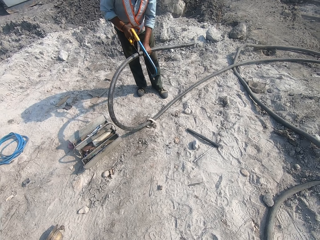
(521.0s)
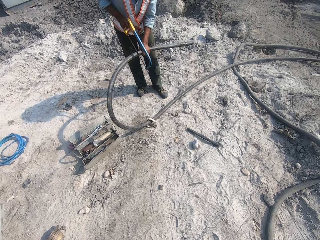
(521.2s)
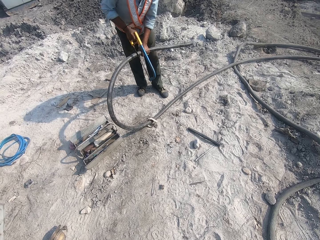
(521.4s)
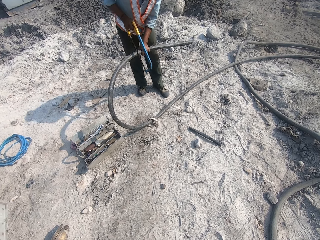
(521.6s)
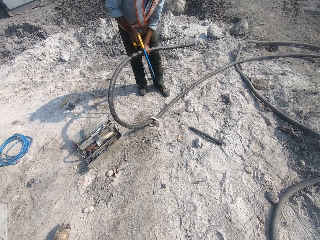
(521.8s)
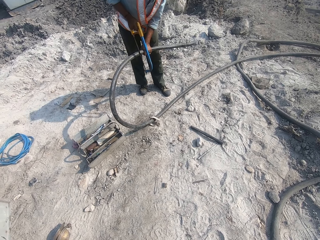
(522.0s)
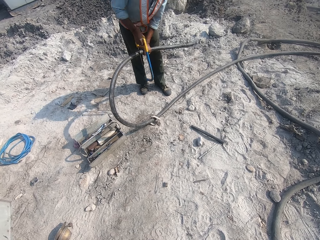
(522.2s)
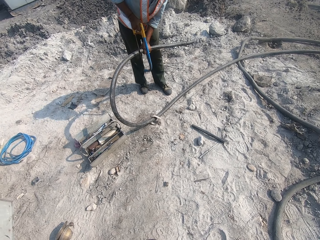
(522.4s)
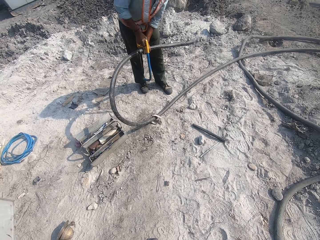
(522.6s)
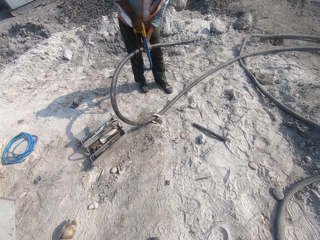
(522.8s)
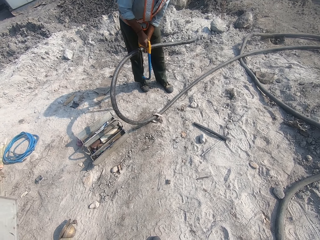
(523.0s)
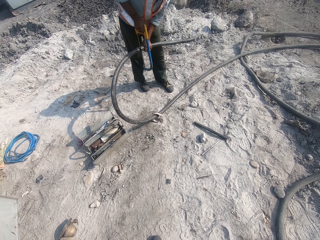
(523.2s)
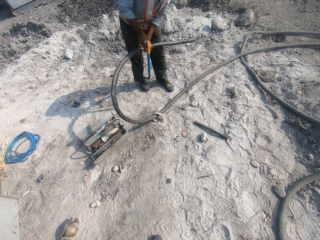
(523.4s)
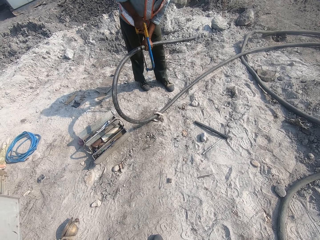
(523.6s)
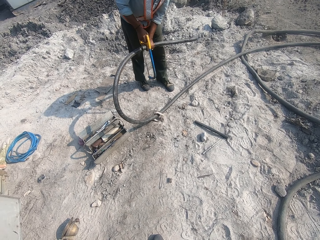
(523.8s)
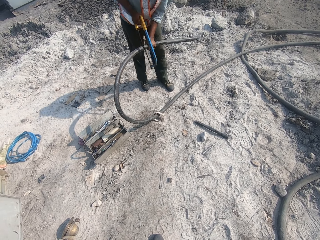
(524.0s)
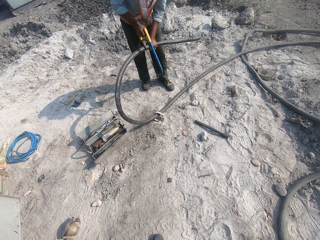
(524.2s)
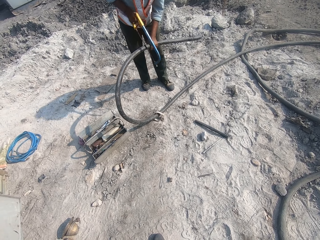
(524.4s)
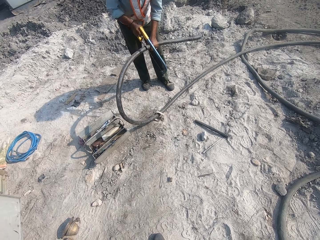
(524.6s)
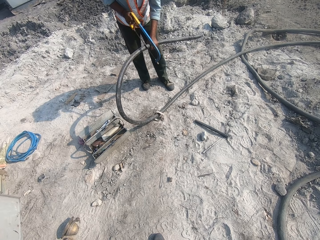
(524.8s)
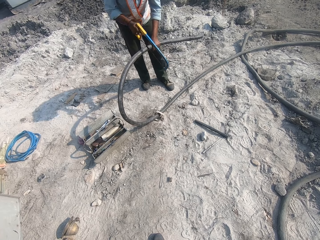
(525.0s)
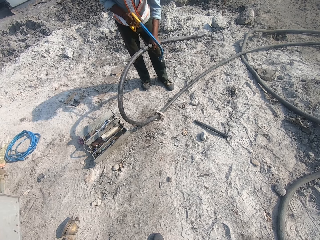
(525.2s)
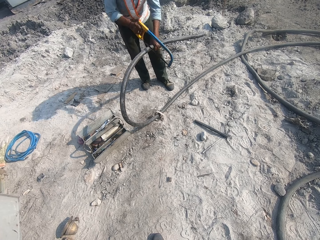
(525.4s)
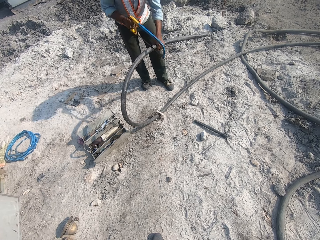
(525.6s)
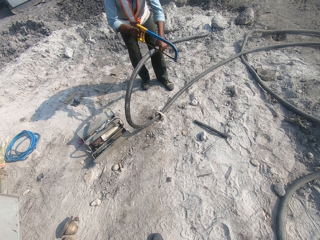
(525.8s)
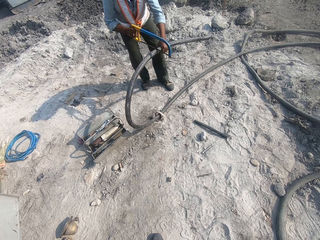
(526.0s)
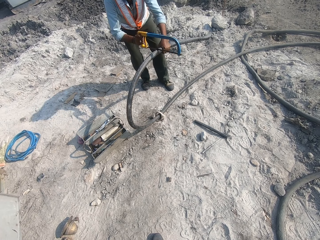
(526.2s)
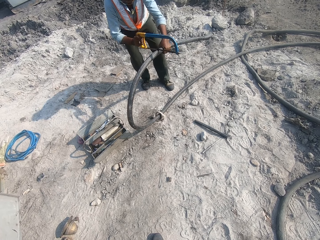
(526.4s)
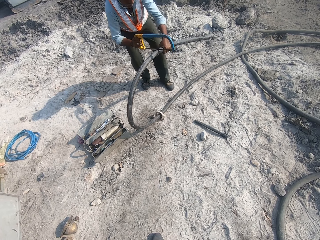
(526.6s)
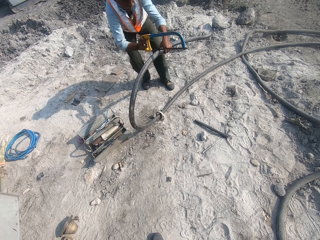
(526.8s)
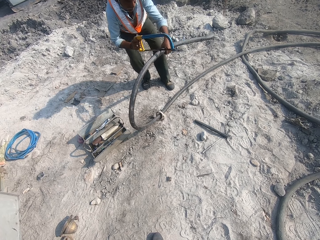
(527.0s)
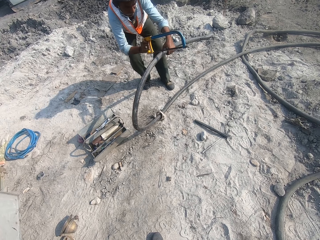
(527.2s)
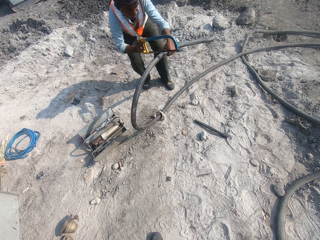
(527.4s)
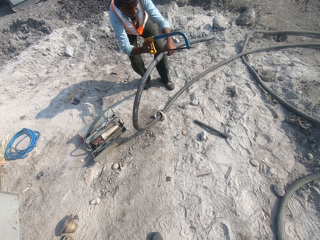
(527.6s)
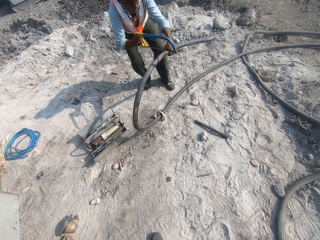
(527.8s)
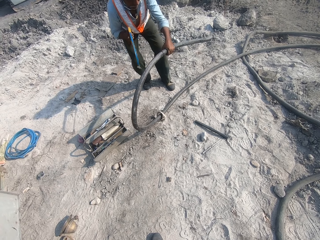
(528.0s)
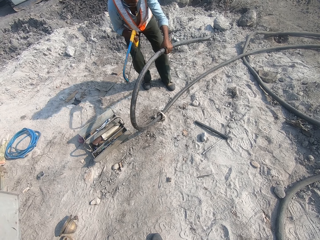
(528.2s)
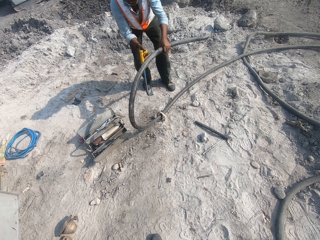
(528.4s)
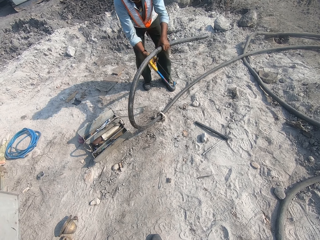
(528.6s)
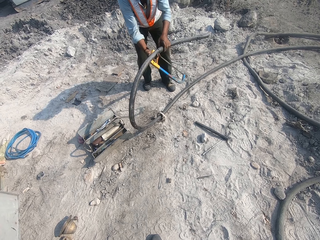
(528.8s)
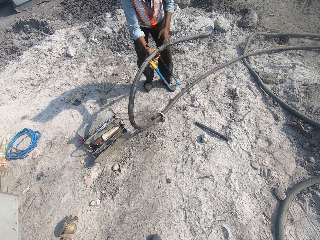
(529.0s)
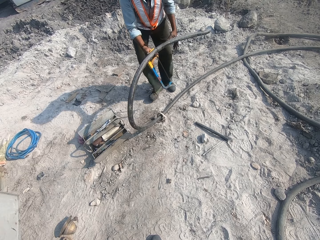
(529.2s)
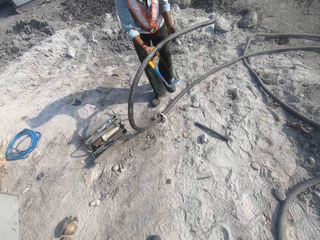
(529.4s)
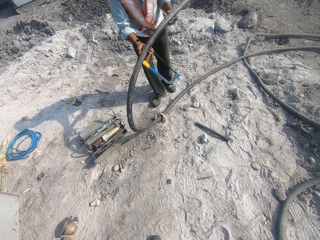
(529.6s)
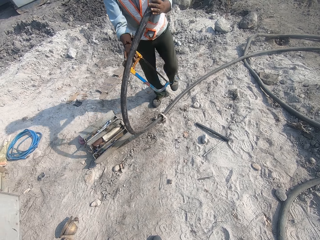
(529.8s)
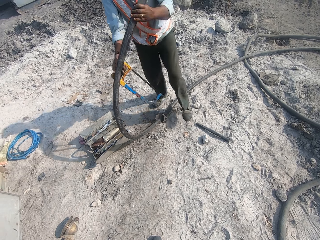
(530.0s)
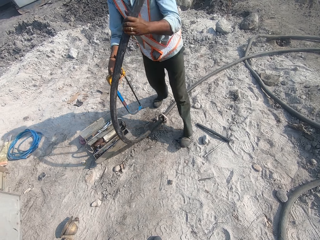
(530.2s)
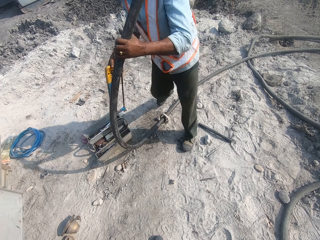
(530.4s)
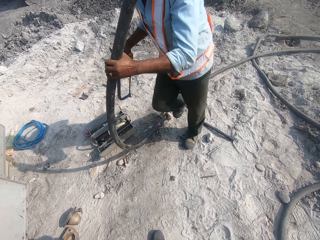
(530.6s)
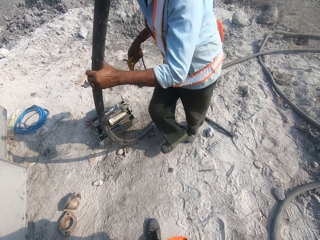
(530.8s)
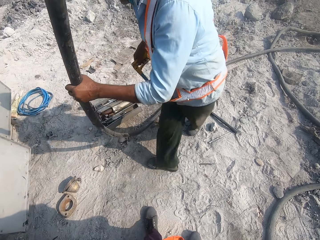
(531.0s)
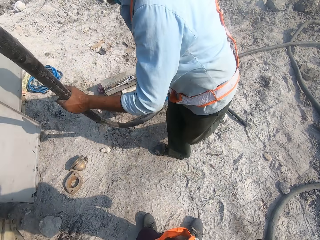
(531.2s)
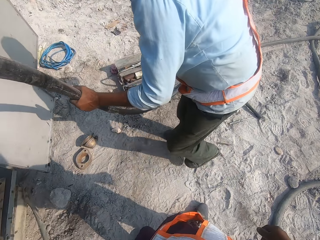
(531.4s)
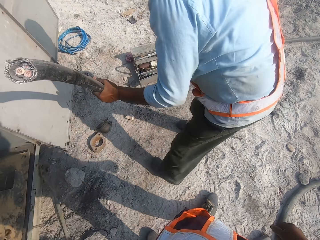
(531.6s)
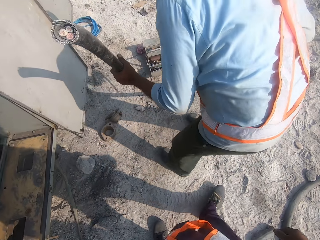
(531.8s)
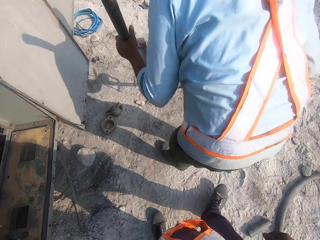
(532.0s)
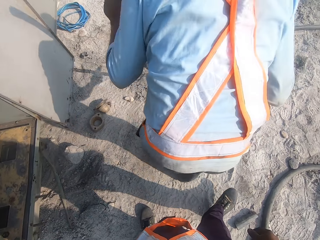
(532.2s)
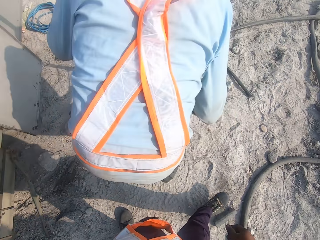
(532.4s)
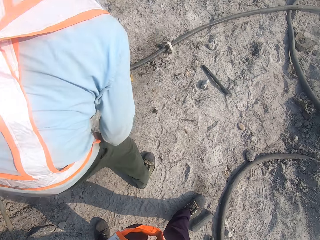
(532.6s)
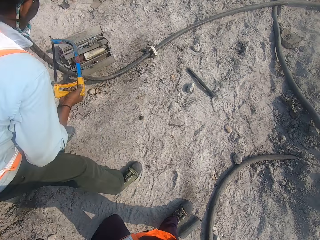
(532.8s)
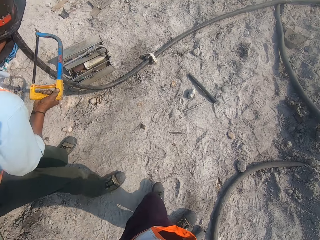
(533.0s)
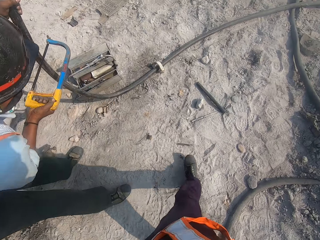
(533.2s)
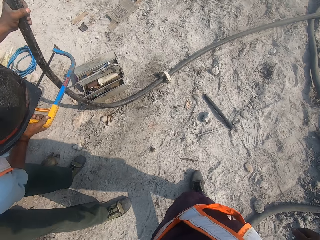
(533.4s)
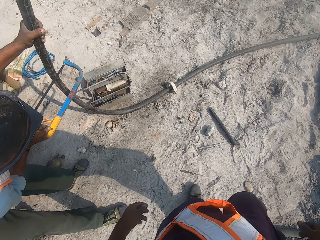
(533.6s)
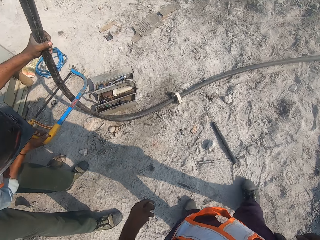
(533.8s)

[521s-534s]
A man lifts up the pipe.

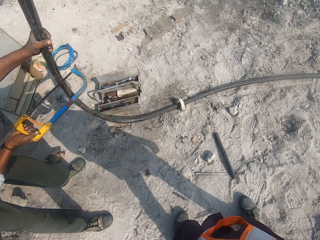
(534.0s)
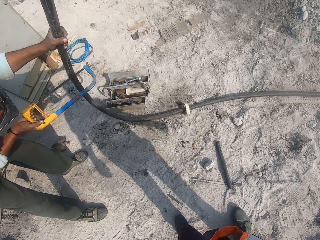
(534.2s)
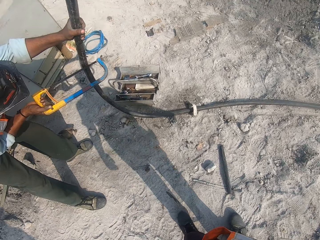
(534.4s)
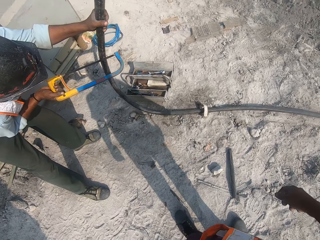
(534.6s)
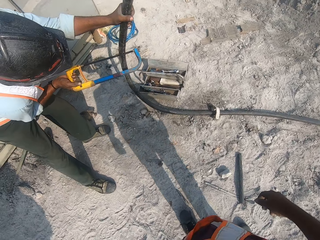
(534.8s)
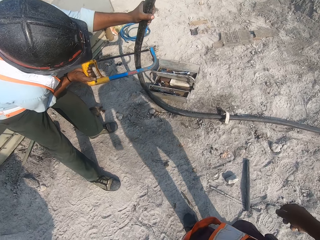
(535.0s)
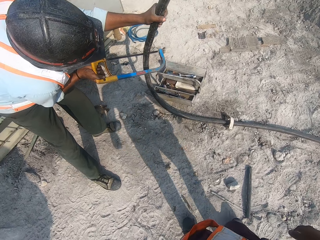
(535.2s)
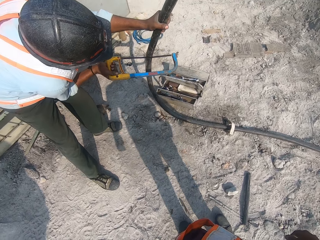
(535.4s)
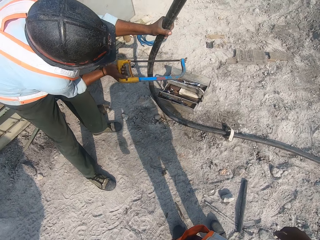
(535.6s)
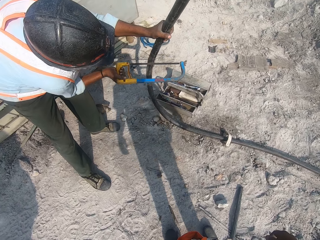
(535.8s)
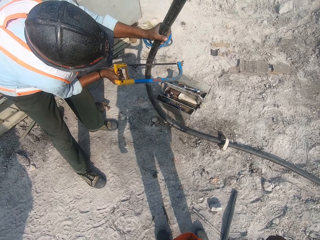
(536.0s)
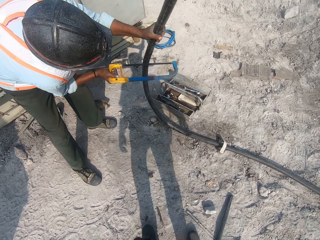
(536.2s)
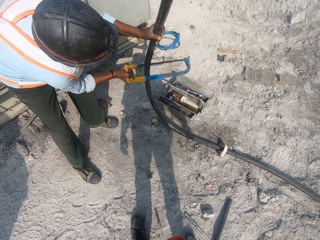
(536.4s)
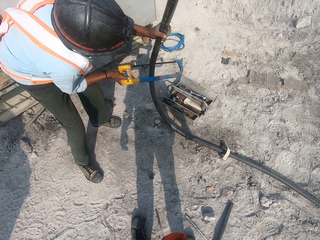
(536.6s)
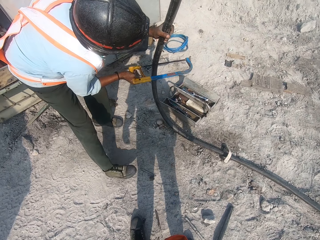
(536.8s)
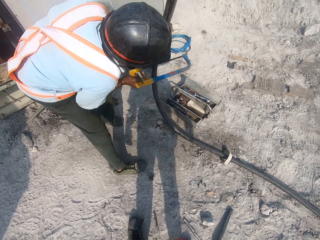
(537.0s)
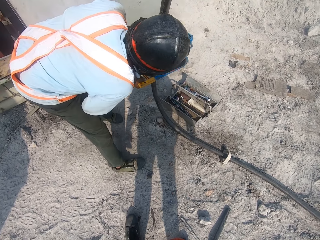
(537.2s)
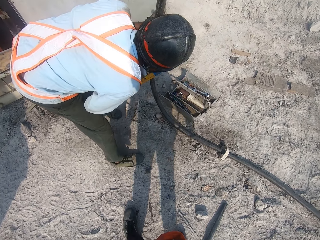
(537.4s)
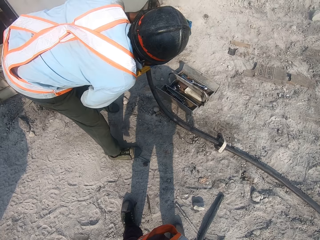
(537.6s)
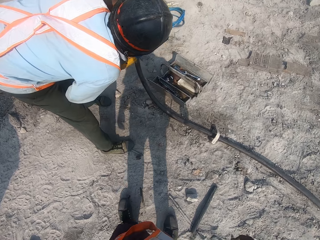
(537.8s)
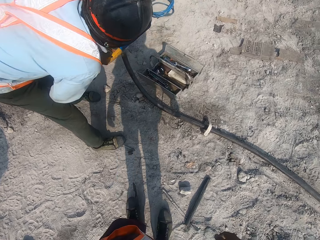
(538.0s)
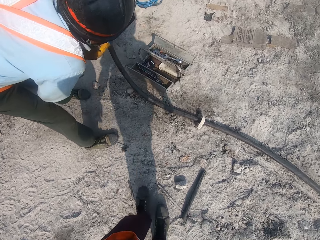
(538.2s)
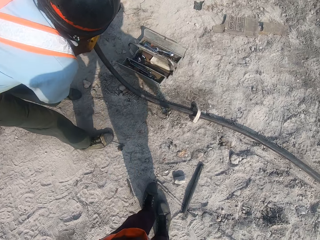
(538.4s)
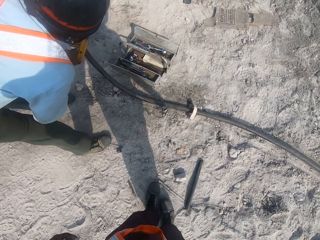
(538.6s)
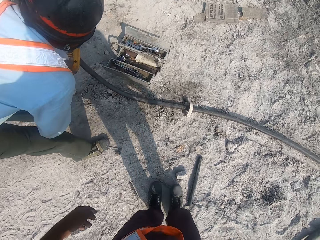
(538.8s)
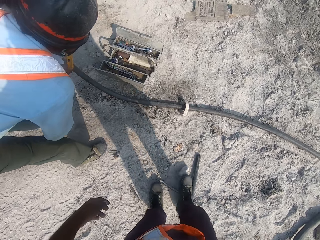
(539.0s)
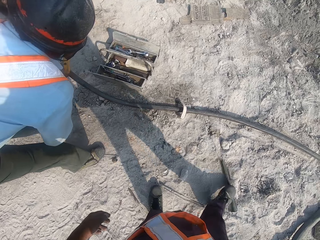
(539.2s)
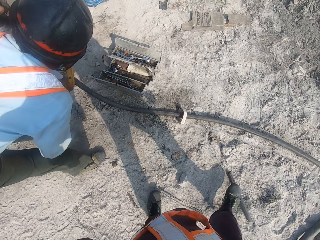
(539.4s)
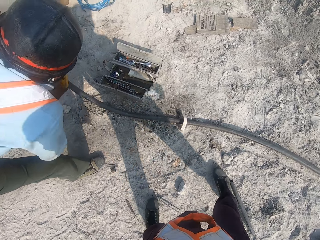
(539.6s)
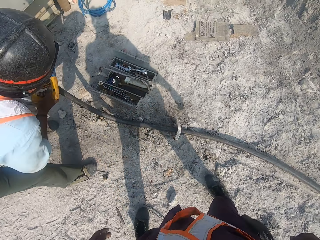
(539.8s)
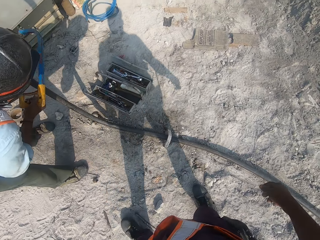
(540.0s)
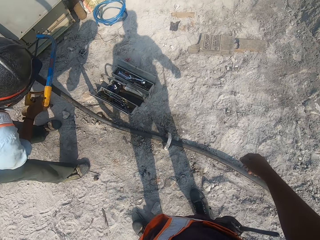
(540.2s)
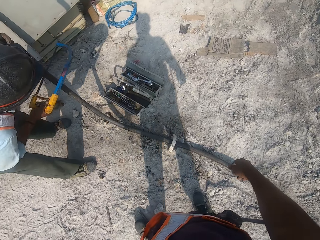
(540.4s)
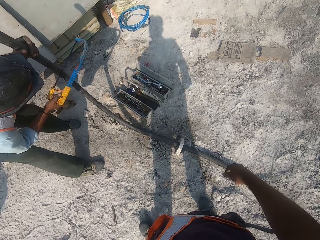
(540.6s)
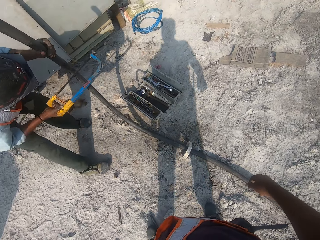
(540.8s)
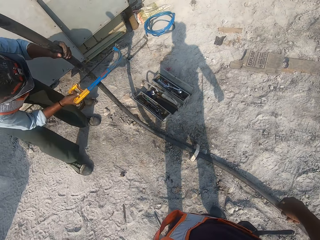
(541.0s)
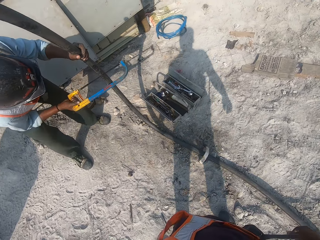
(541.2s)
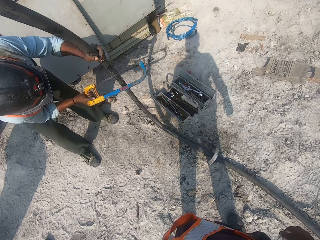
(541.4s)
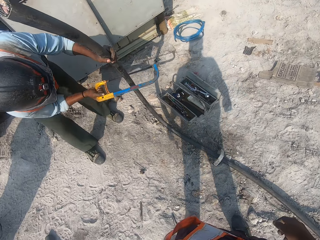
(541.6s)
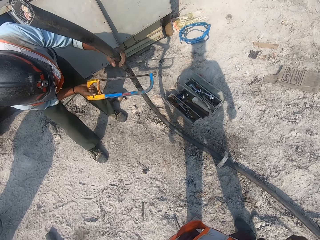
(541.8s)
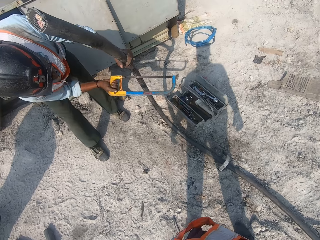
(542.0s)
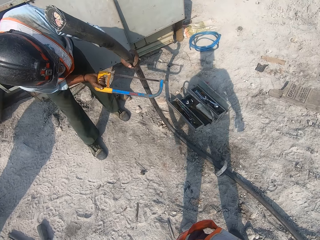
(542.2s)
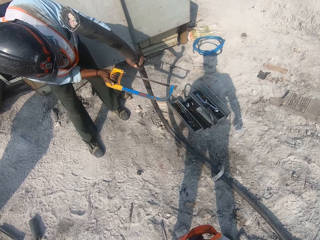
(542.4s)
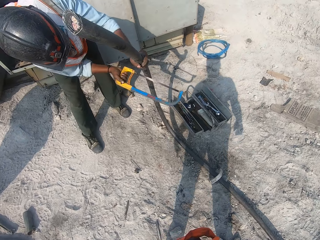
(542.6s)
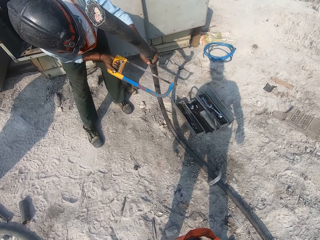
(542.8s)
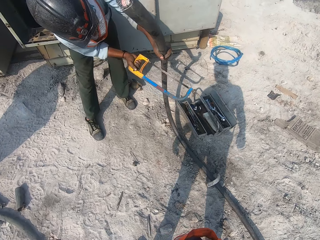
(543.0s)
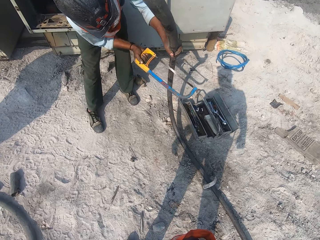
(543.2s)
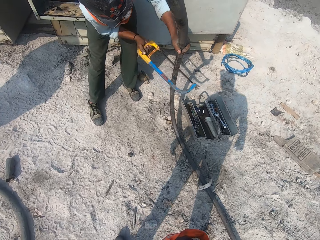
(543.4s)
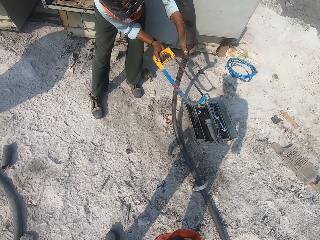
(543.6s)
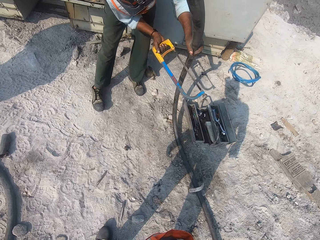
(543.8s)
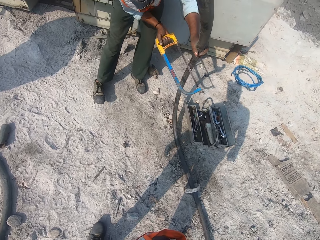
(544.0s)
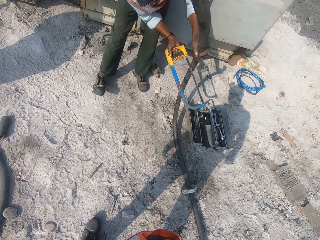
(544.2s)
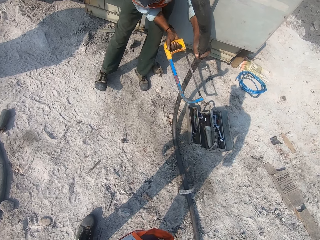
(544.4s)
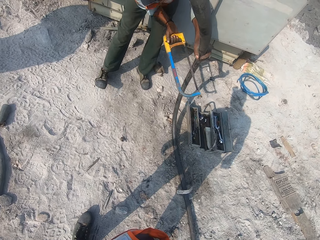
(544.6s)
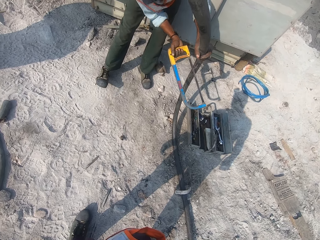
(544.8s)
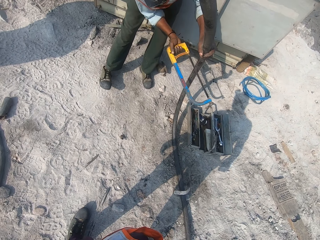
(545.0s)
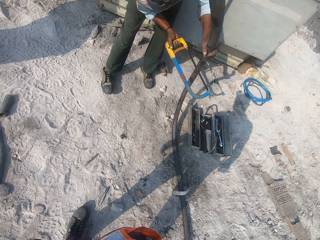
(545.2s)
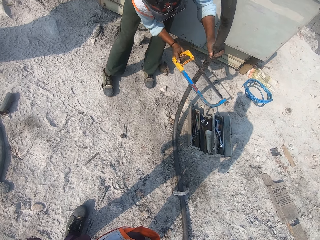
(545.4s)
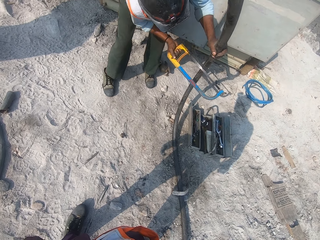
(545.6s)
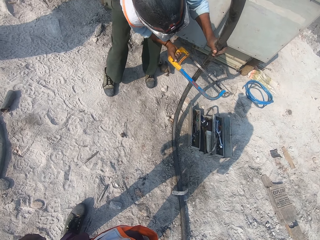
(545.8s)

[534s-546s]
A man cuts the pipe with the hack saw. The camera wearer moves the plastic tube on the ground with his leg.
